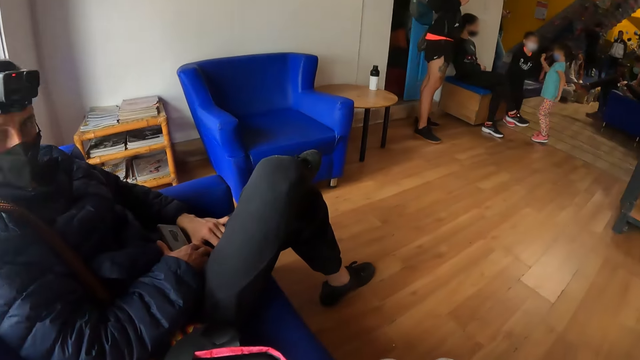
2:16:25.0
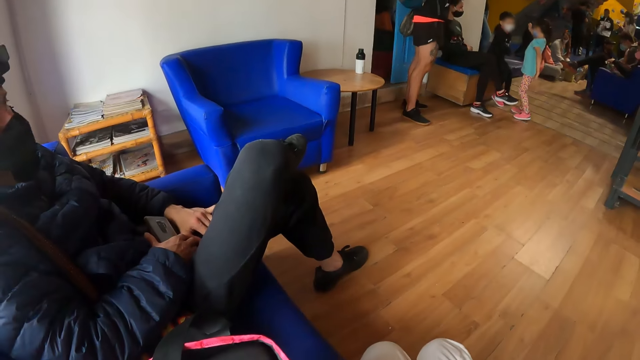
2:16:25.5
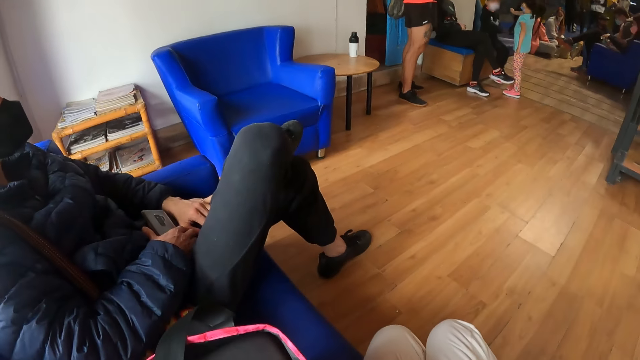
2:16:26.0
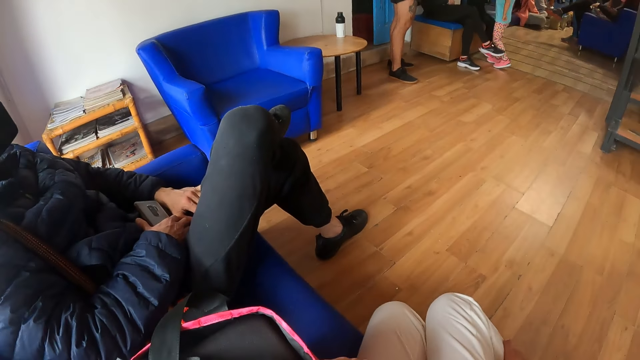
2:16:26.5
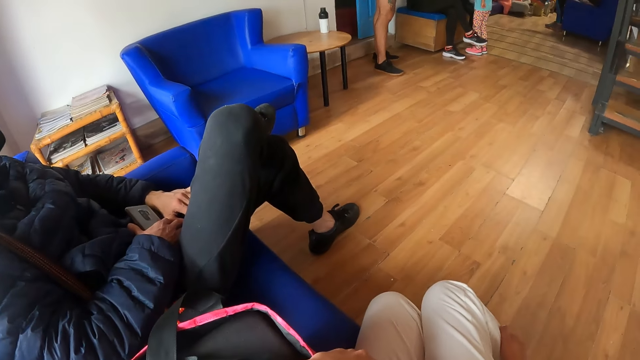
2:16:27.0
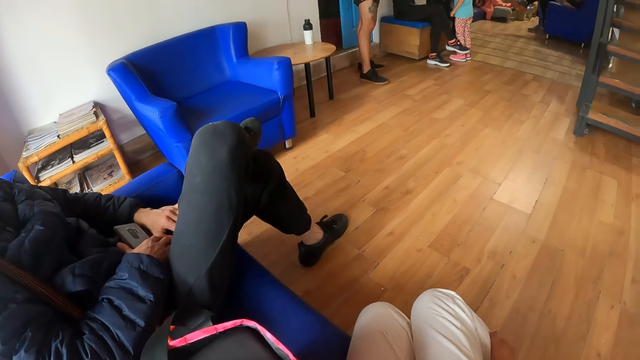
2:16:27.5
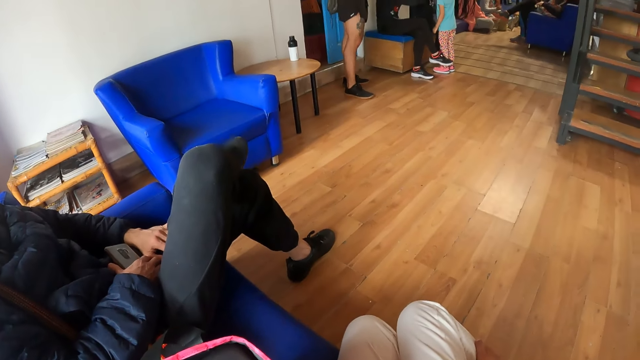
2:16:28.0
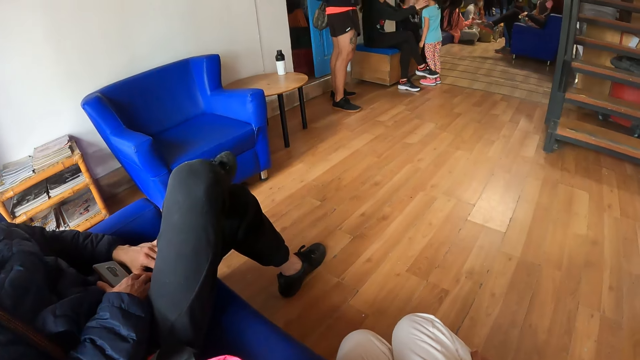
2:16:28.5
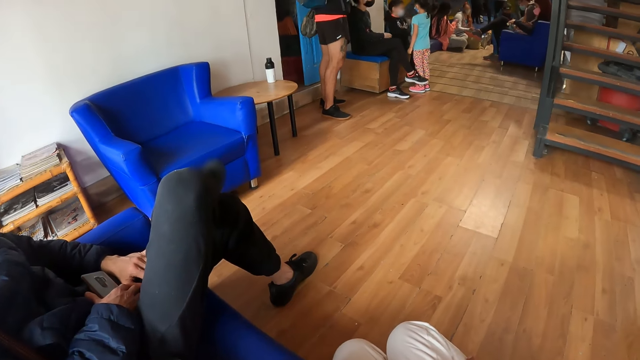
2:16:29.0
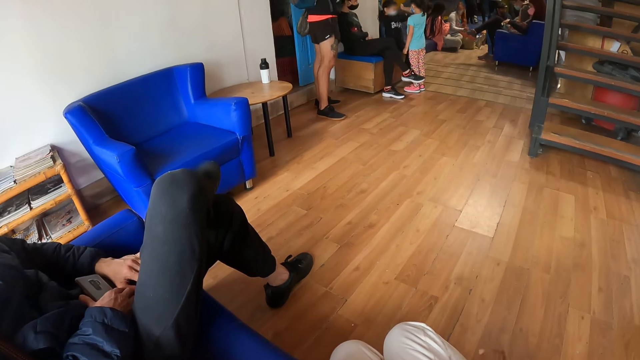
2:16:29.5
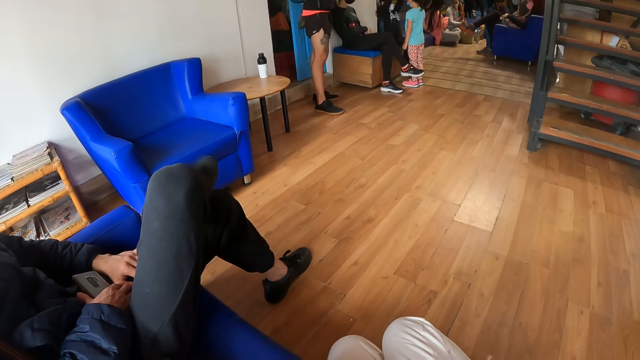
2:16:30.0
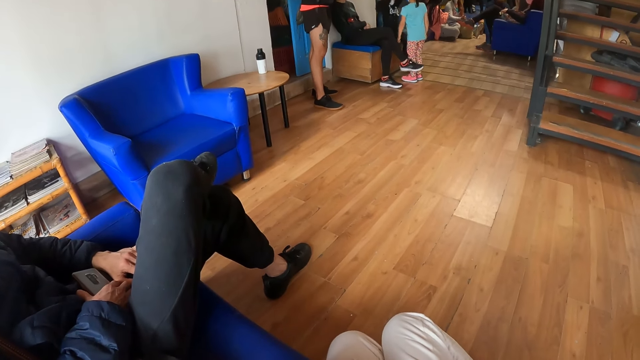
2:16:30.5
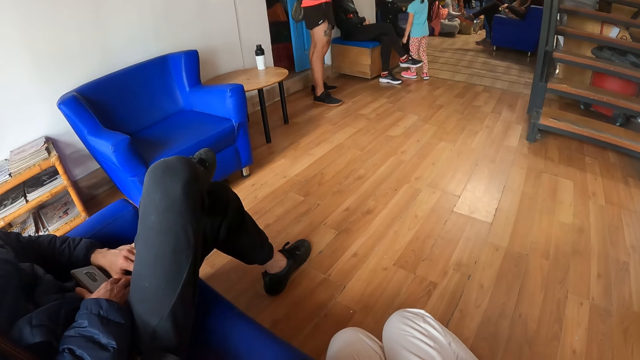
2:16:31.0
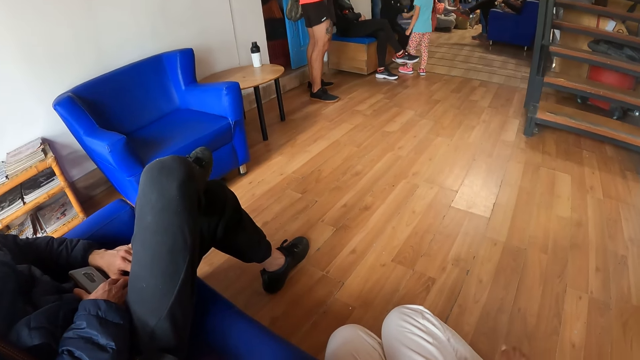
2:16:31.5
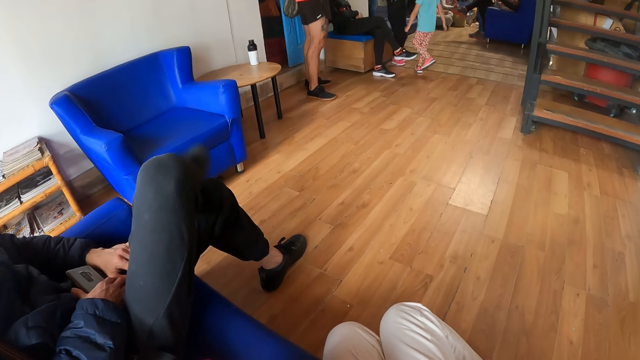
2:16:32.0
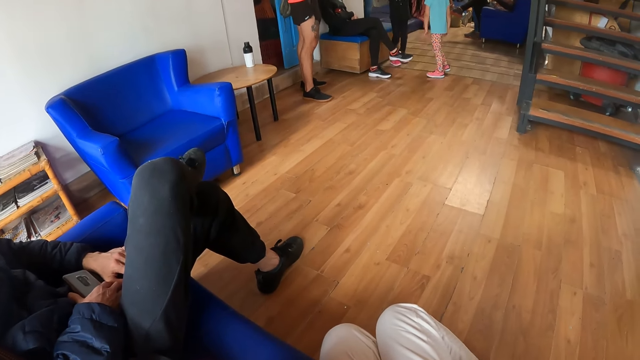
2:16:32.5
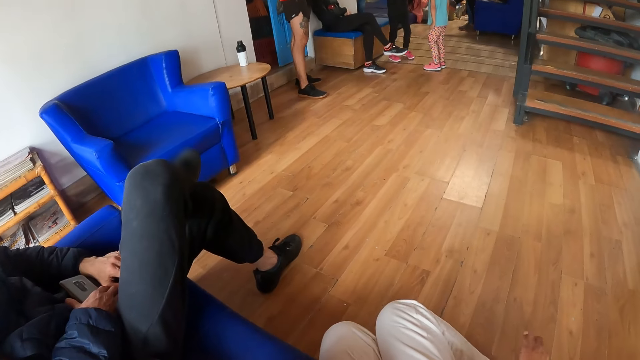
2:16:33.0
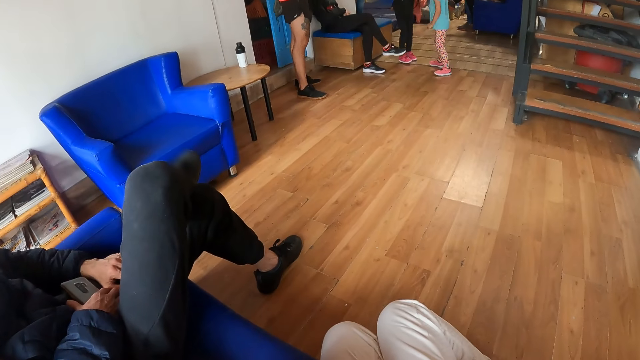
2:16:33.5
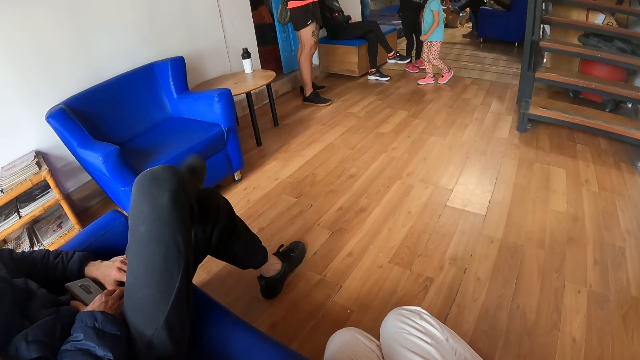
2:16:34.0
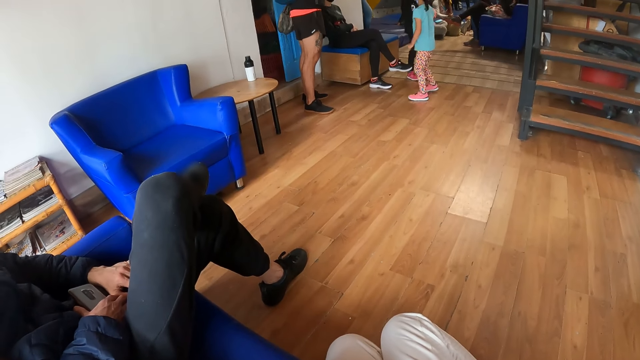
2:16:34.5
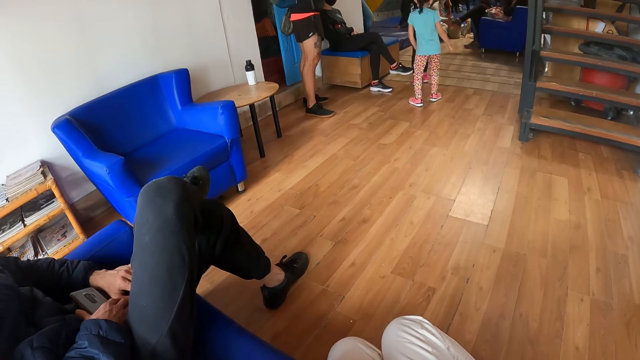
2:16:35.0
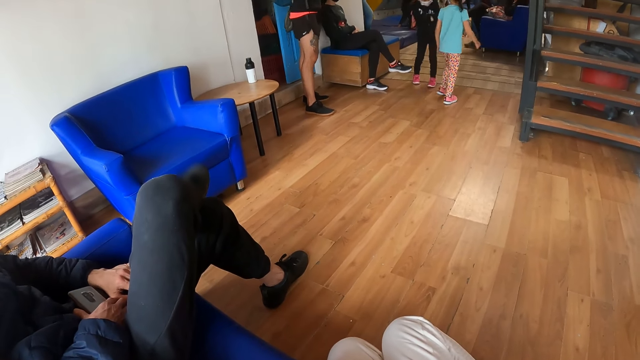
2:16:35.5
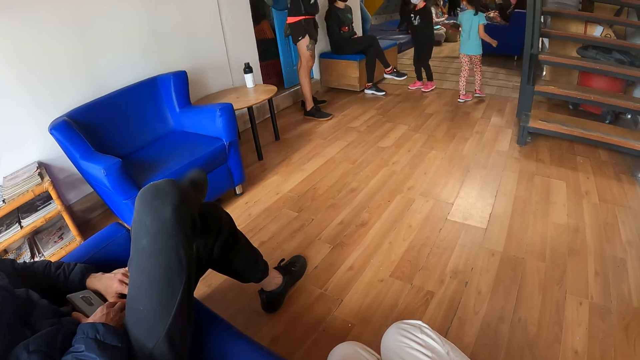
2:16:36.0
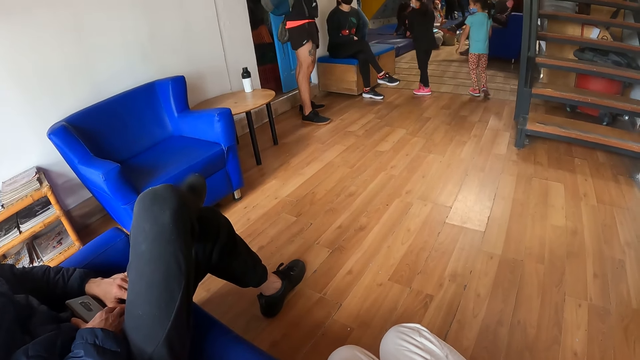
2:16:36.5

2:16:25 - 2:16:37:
The camera wearer looks around. They look around again.

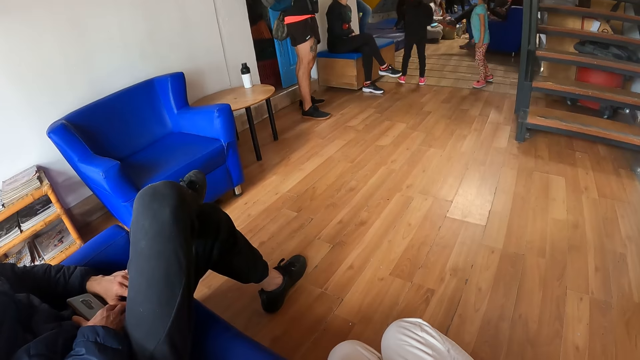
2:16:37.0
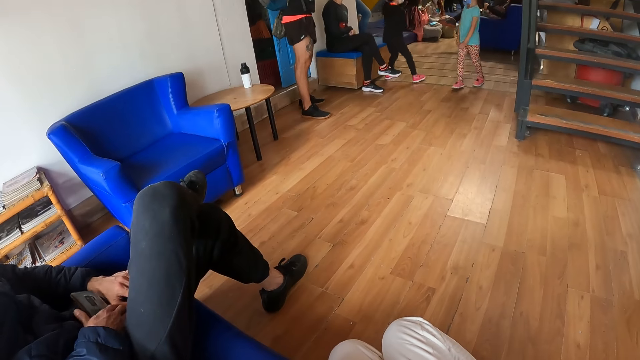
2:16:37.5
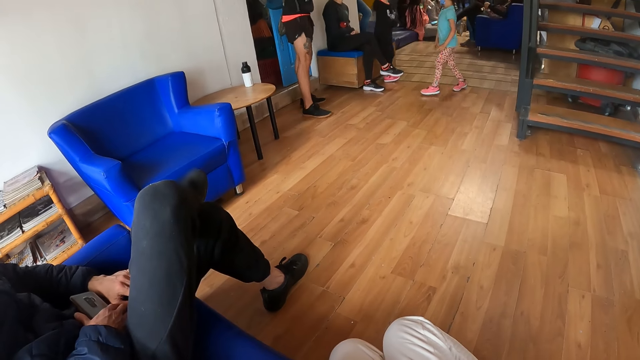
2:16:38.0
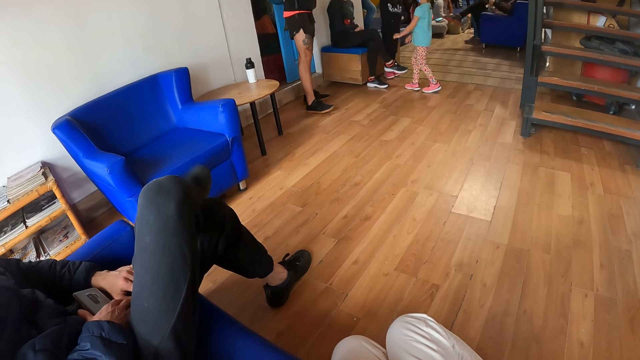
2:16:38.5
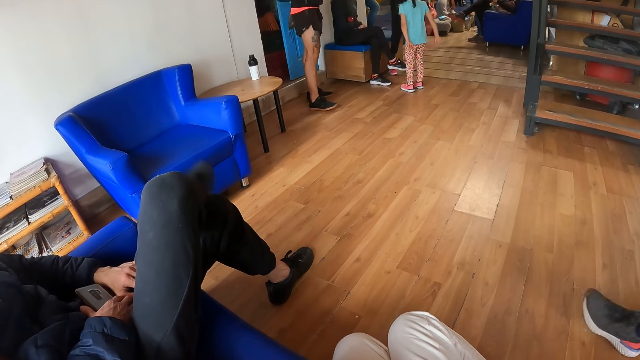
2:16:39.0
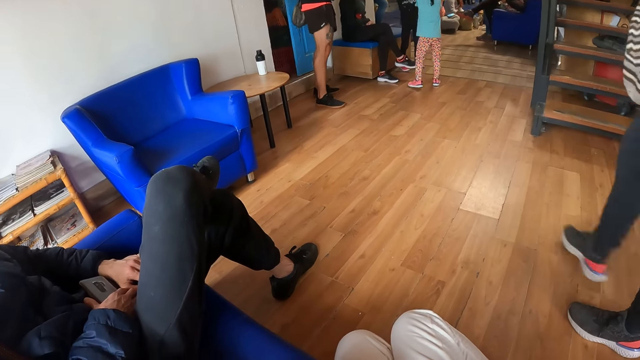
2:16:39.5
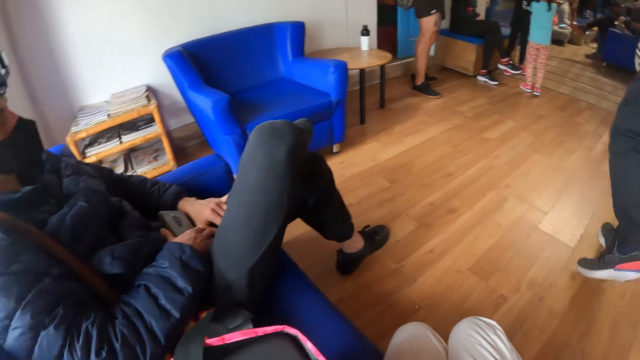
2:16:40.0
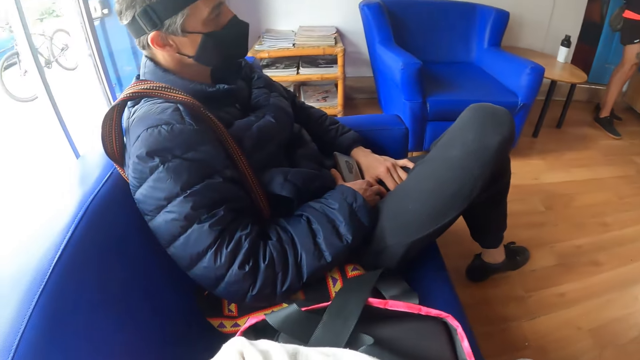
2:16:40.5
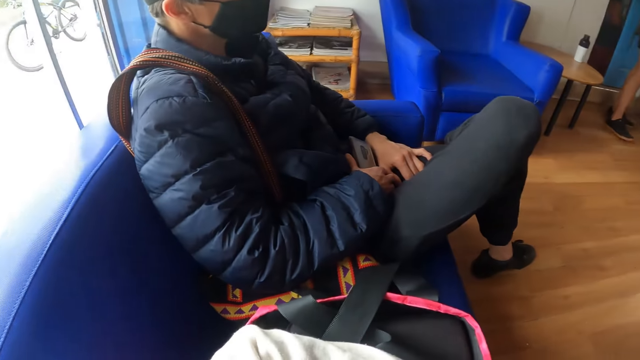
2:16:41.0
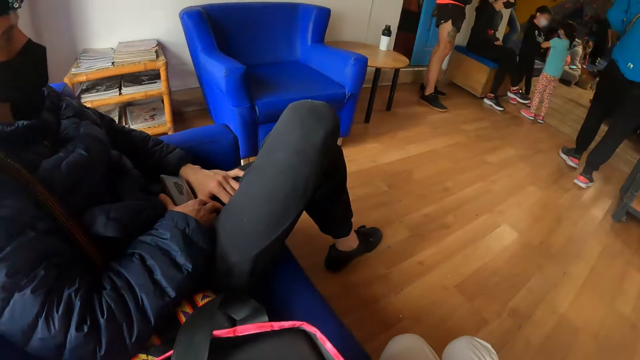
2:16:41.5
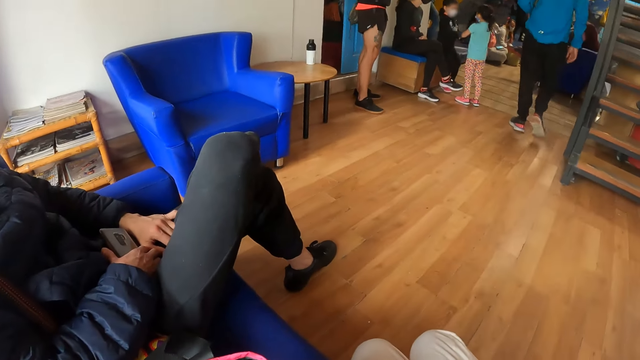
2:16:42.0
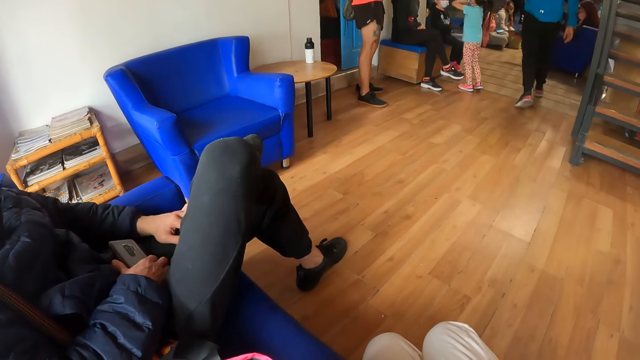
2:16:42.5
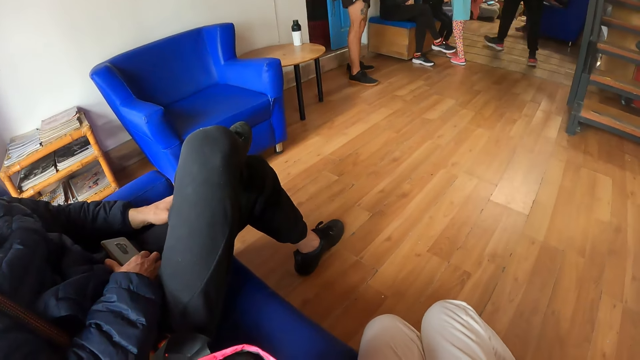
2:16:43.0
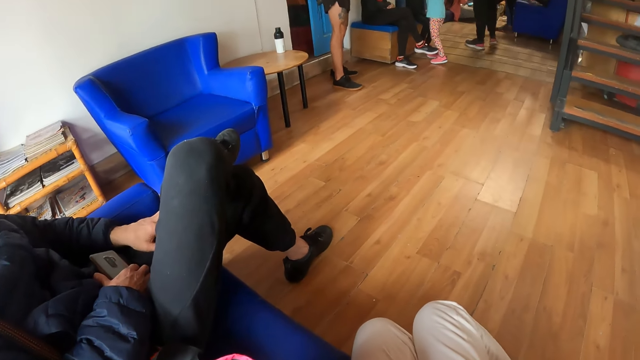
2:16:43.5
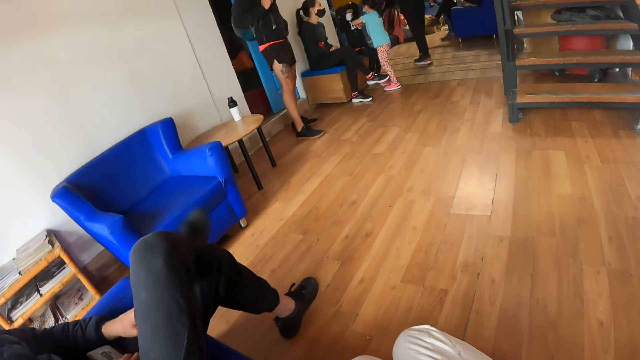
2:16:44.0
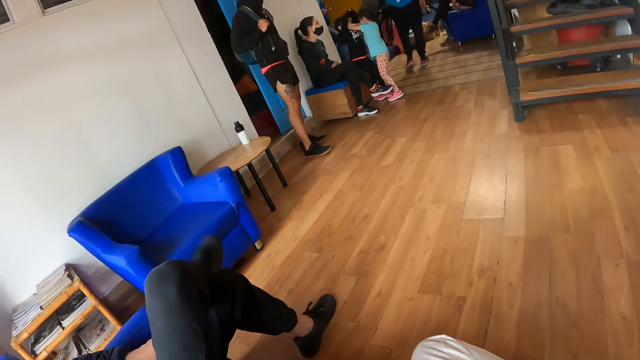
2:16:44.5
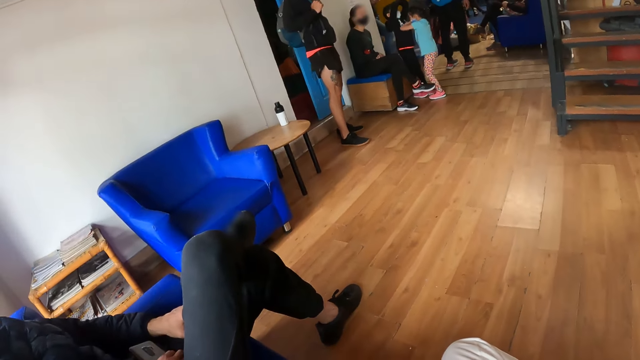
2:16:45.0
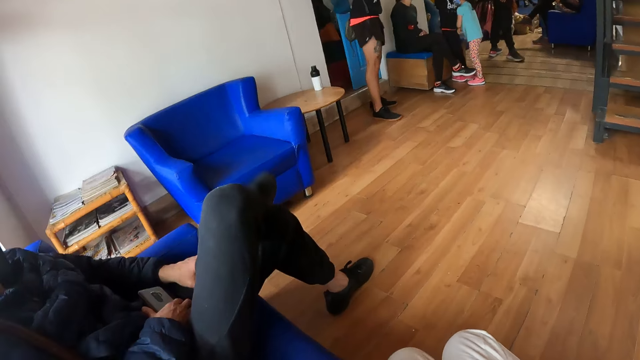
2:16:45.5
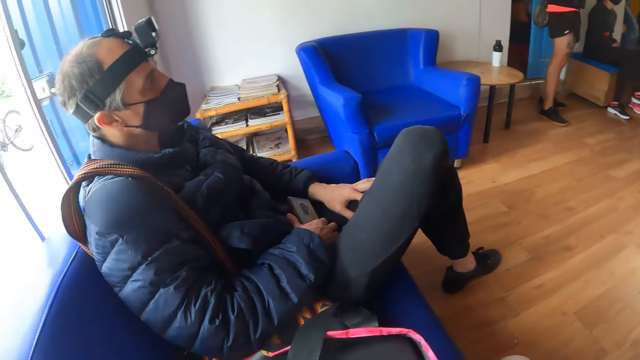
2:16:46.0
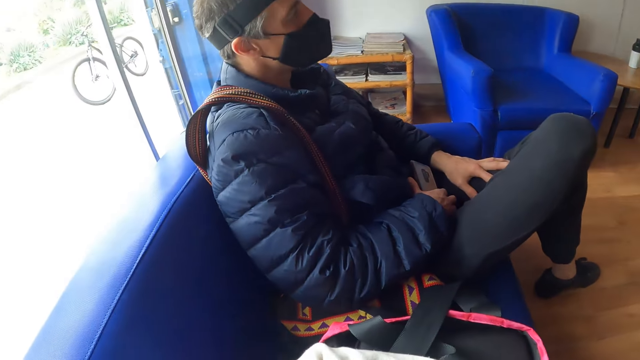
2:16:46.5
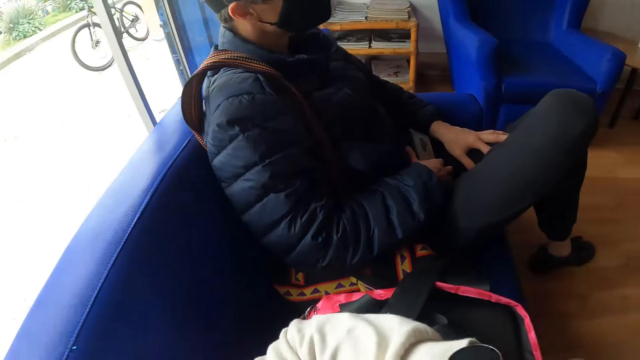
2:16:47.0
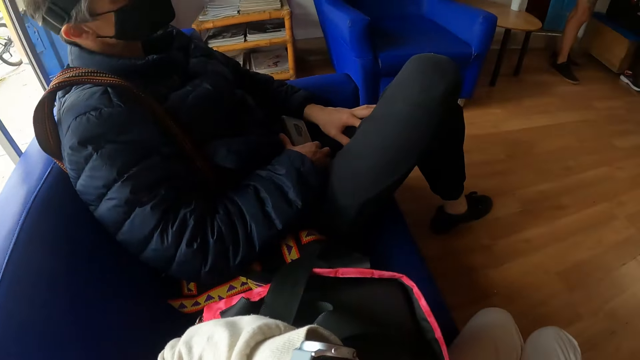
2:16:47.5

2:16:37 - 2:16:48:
The camera wearer looks around.
